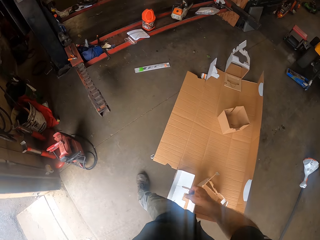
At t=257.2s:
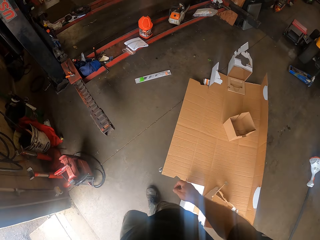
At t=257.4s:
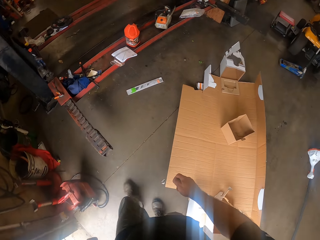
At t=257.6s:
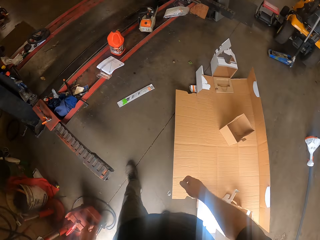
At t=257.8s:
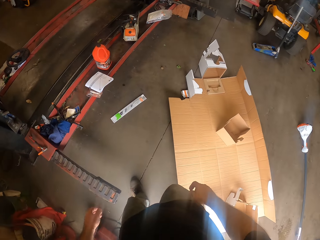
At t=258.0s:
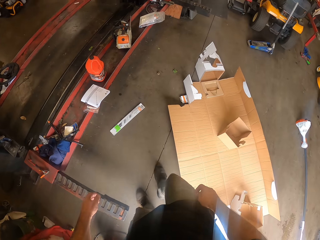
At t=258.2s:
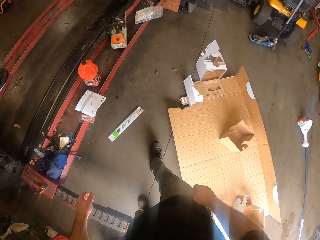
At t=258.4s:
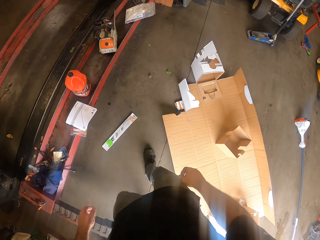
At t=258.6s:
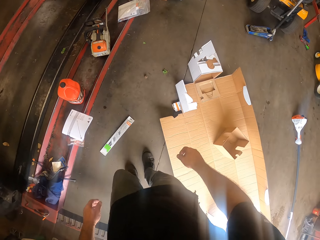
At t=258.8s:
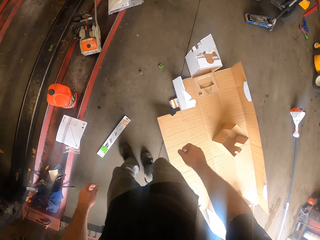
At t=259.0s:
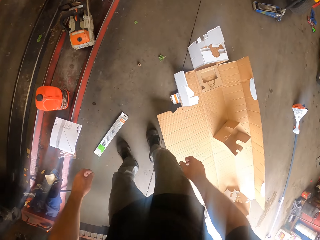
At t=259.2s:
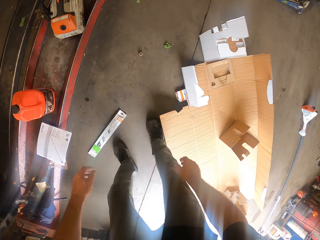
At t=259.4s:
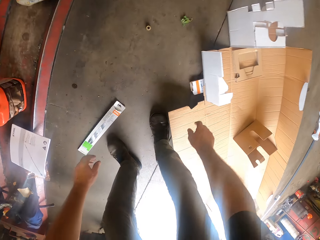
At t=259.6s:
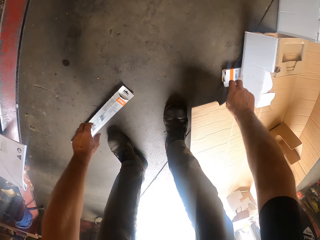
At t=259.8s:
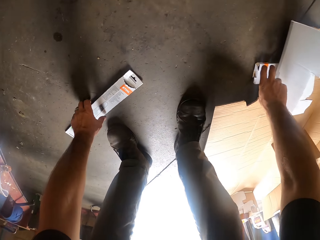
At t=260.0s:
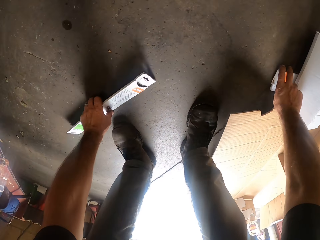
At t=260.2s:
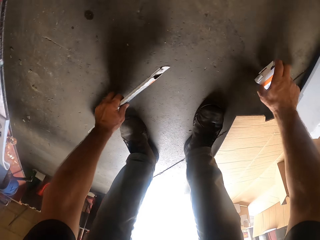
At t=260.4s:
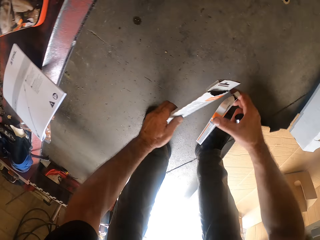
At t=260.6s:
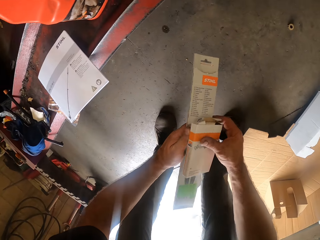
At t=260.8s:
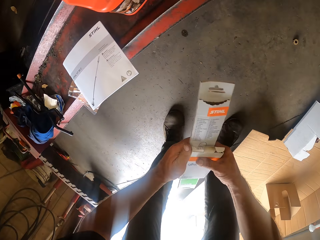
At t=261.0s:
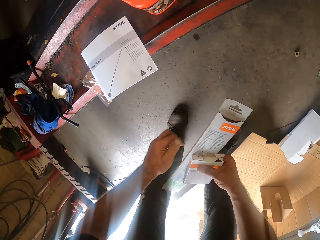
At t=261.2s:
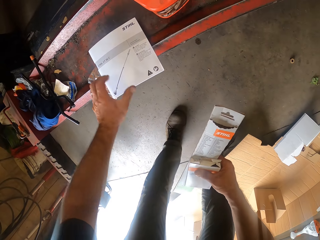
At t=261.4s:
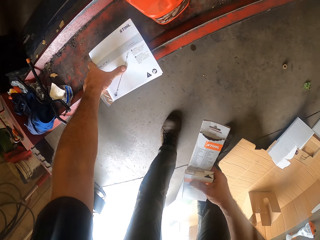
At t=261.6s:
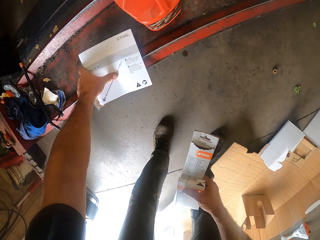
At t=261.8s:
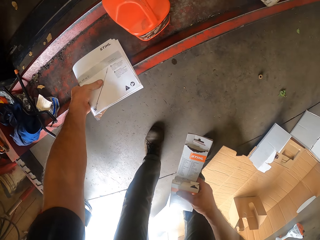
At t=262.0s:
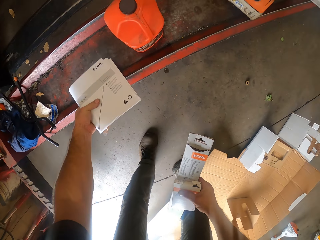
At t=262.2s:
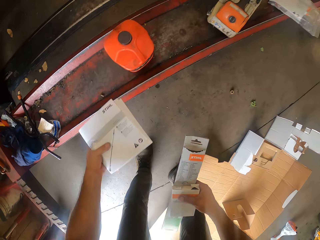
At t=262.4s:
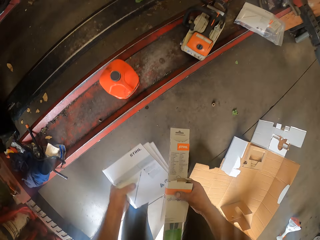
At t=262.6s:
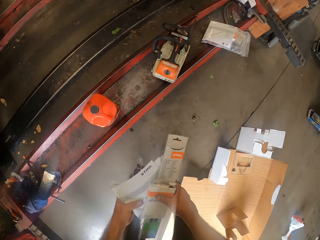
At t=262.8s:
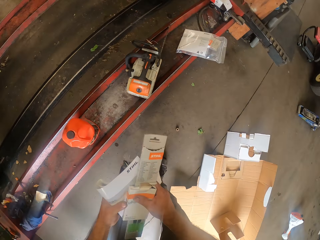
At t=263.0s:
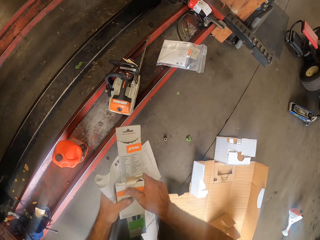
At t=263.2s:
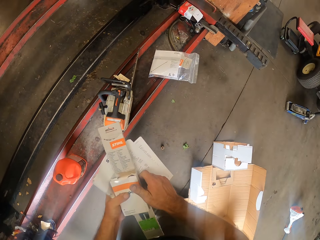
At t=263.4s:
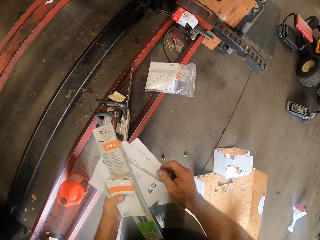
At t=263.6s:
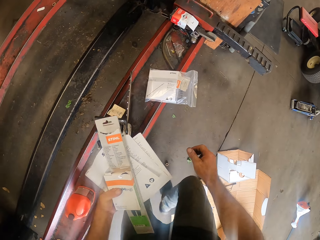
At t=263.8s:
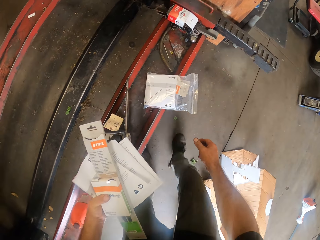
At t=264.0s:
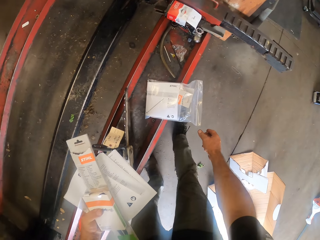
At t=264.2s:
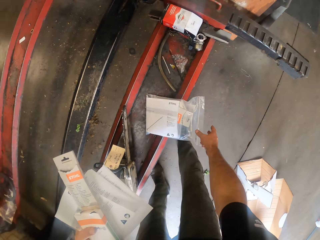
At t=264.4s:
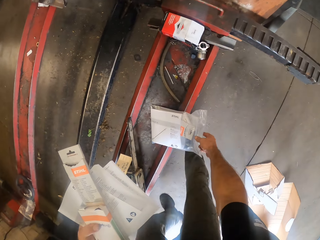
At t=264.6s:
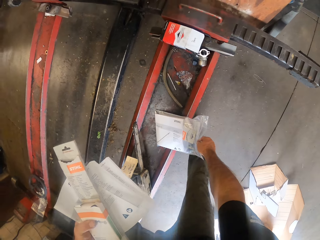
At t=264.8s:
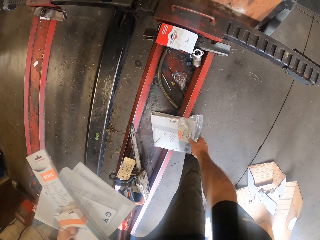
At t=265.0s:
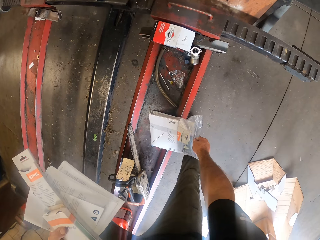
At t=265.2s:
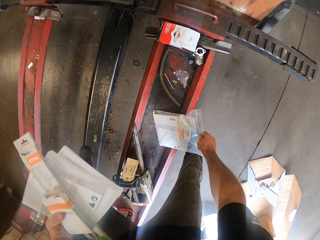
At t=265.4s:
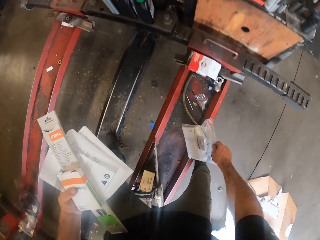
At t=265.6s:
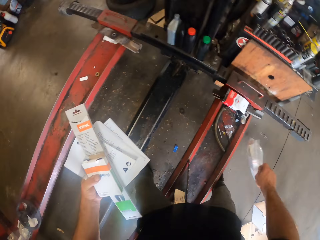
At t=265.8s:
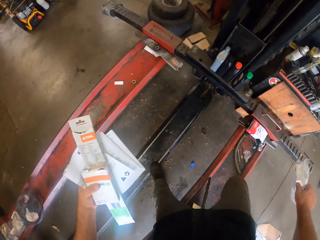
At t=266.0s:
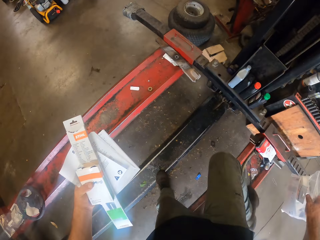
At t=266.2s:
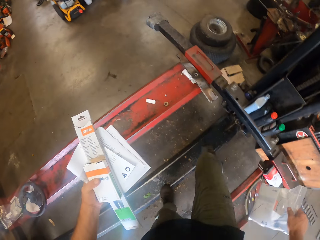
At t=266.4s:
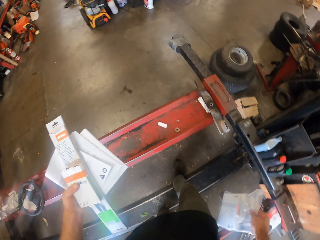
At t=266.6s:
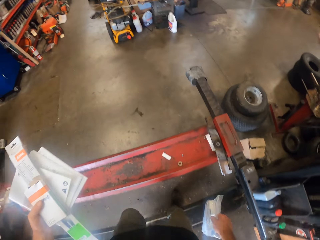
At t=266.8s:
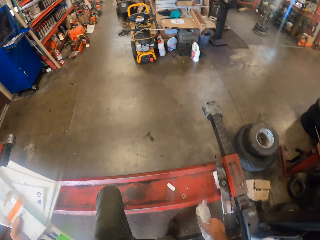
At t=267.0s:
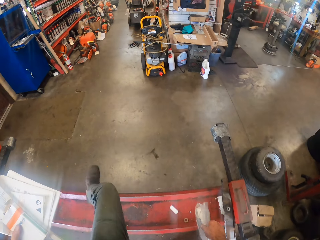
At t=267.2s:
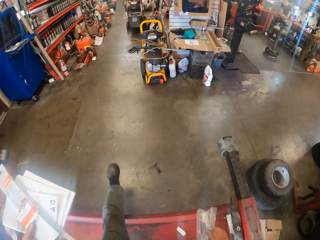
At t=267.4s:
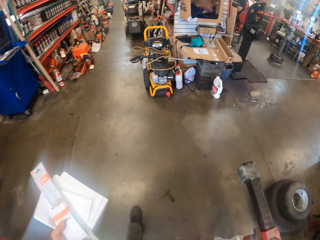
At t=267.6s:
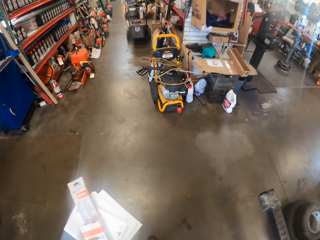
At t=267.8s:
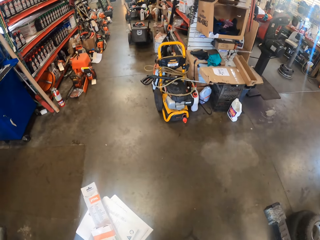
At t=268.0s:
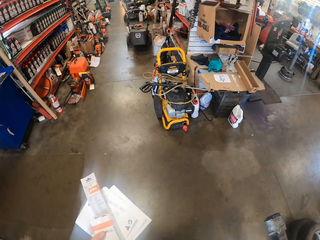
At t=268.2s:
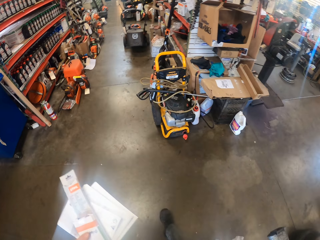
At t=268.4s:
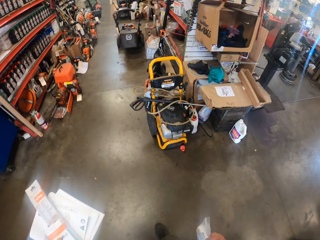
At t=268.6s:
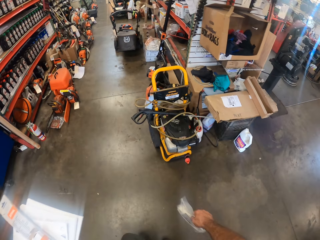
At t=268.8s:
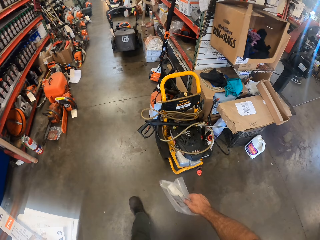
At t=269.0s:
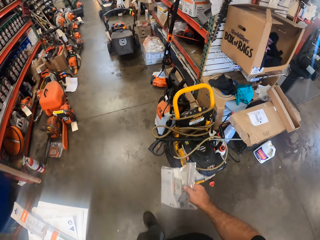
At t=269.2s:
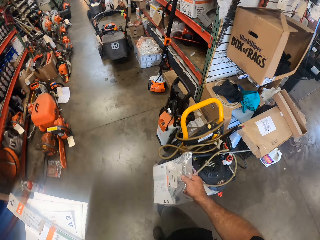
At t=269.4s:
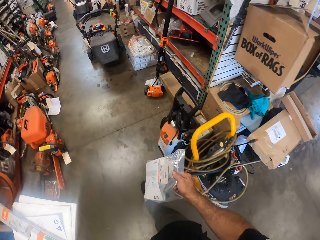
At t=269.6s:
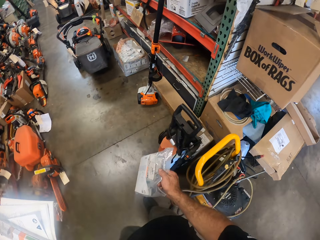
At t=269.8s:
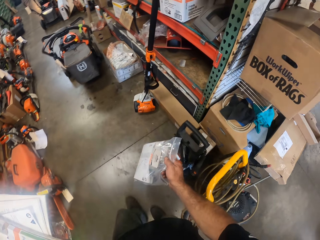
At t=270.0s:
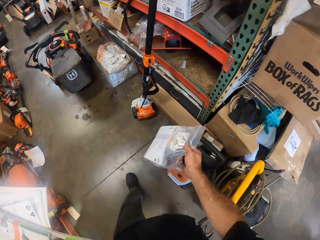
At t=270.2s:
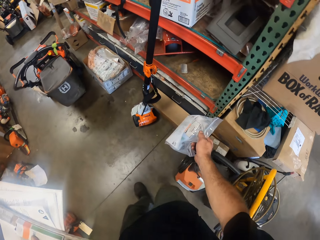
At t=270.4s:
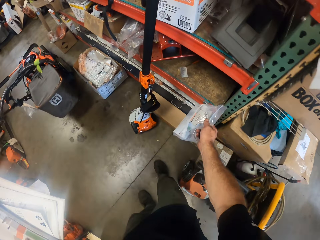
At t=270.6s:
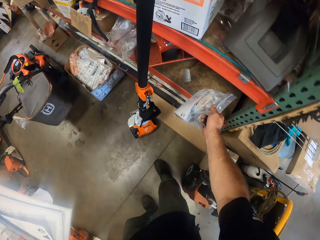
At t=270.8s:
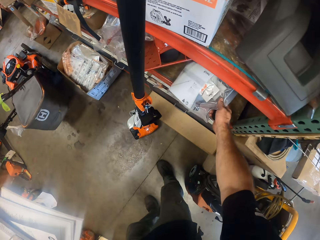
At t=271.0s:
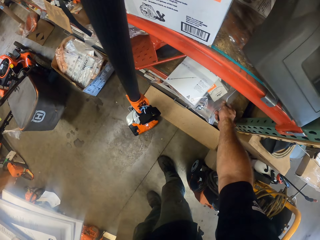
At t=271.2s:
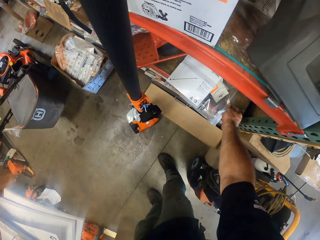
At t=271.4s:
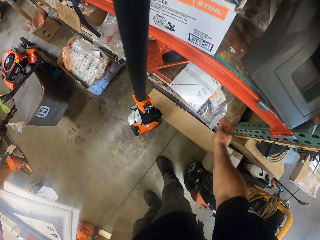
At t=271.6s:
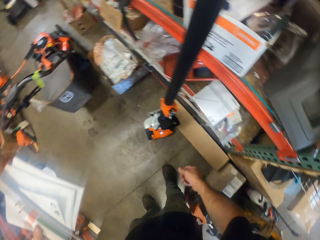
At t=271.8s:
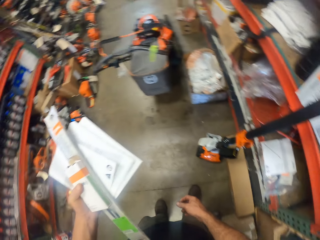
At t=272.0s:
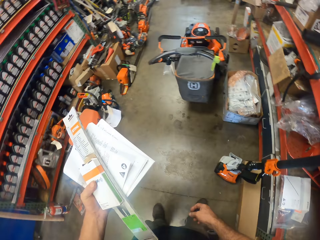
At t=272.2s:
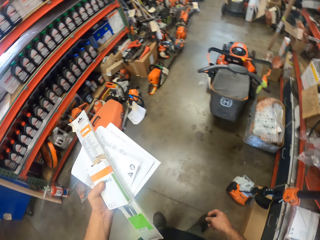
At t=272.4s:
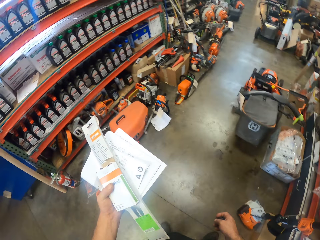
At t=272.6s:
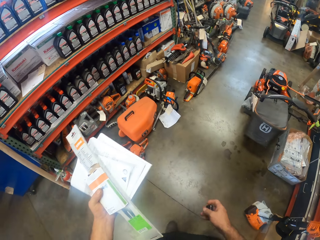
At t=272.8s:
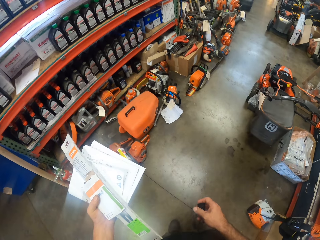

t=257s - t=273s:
The camera wearer picks up the packet of chain from the floor with his right hand. He picks up the packet of hedge trimmer from the floor with his left hand. He picks up the manual from the floor rail with his left hand. He passes the packets in his right hand to his left hand. He picks up a sachet from the floor rail with his right hand. He walks in the garage. He drops the sachet on a shelf with his right hand.

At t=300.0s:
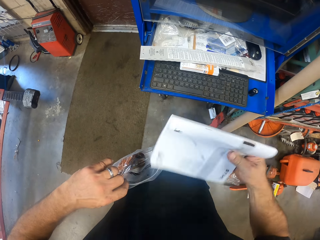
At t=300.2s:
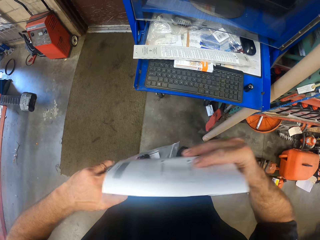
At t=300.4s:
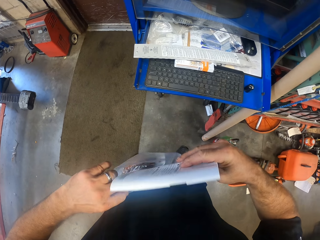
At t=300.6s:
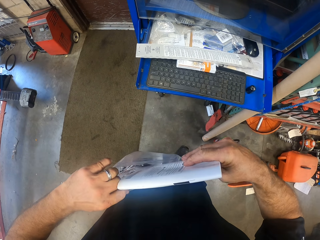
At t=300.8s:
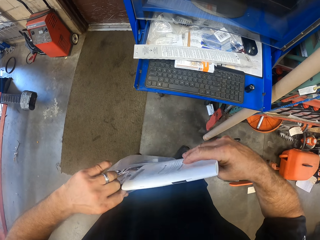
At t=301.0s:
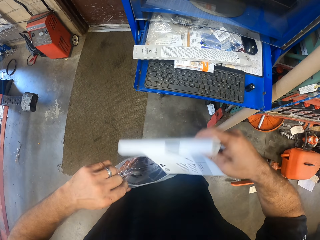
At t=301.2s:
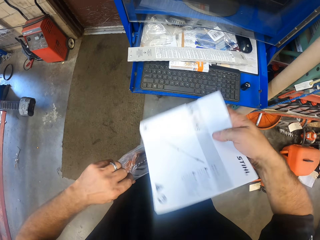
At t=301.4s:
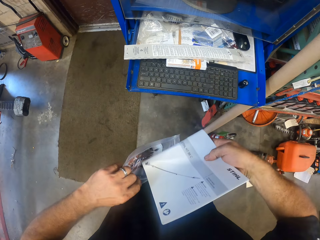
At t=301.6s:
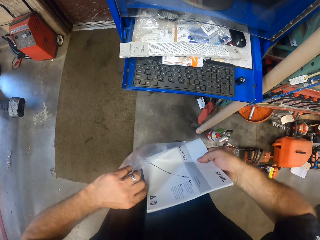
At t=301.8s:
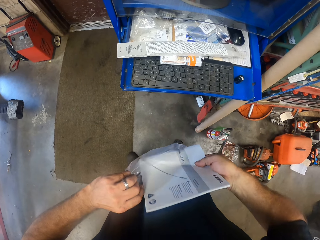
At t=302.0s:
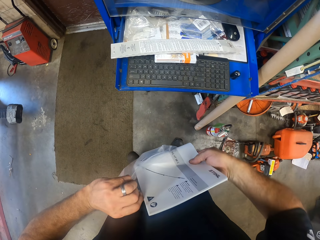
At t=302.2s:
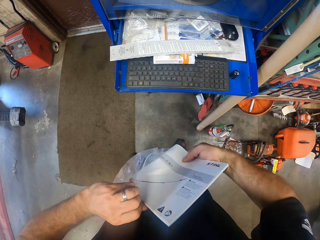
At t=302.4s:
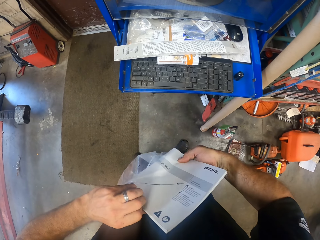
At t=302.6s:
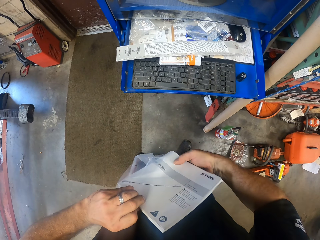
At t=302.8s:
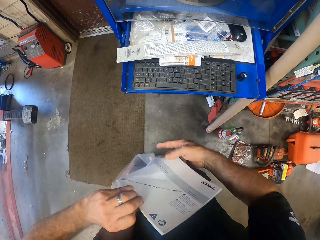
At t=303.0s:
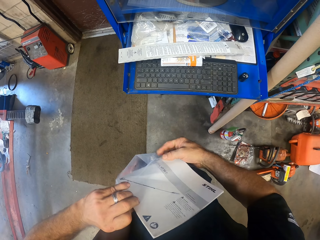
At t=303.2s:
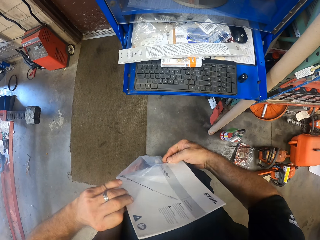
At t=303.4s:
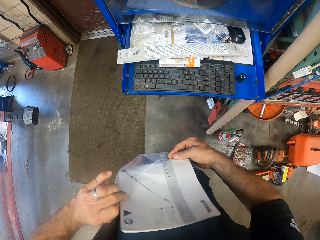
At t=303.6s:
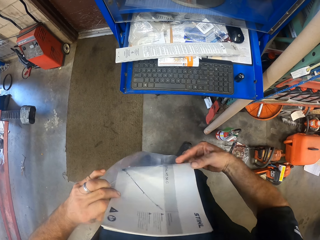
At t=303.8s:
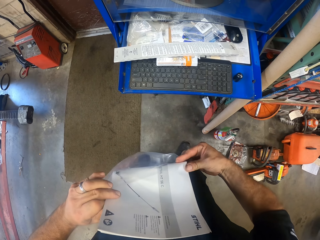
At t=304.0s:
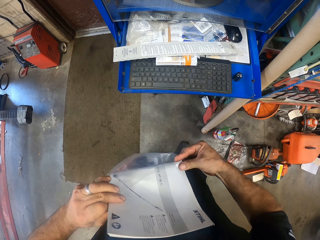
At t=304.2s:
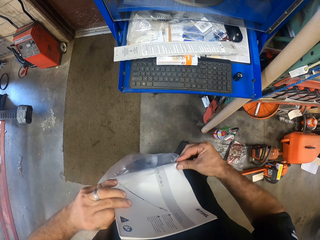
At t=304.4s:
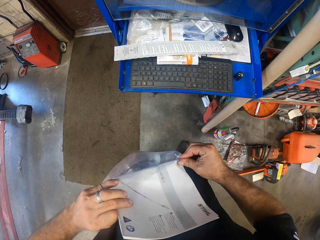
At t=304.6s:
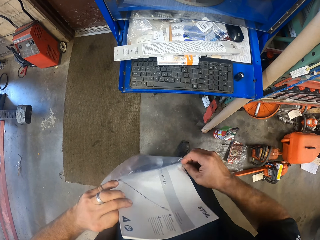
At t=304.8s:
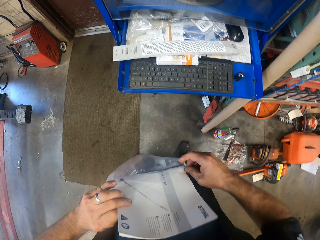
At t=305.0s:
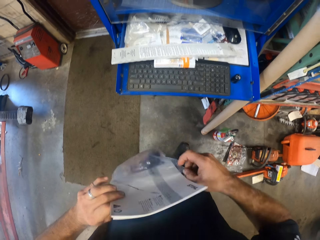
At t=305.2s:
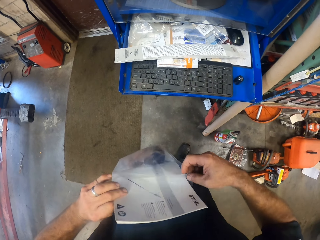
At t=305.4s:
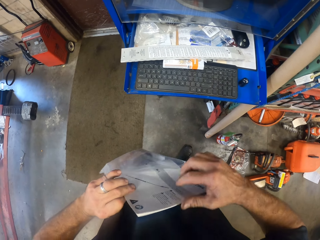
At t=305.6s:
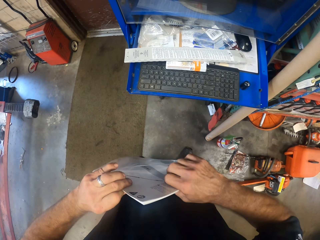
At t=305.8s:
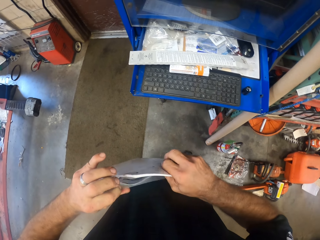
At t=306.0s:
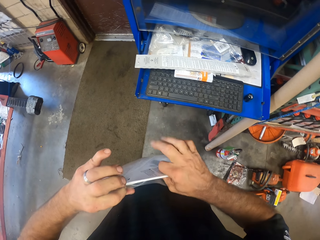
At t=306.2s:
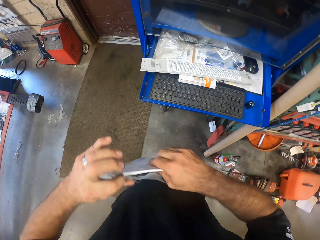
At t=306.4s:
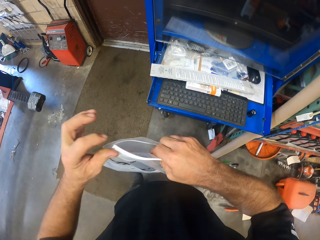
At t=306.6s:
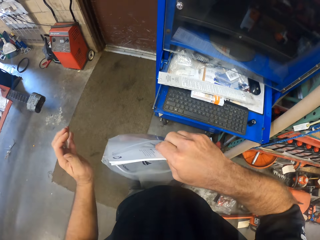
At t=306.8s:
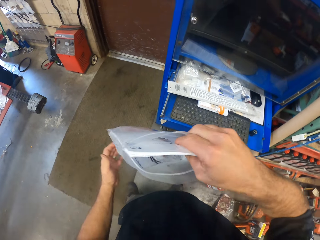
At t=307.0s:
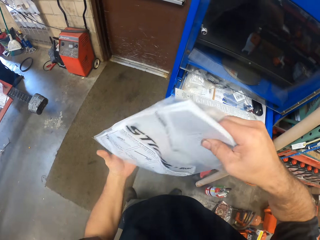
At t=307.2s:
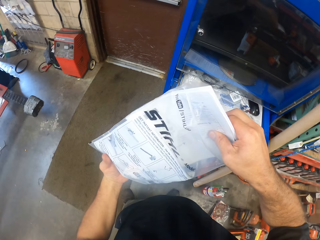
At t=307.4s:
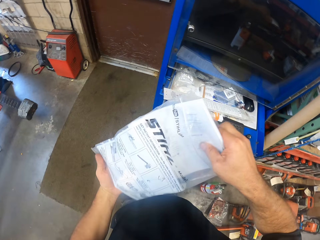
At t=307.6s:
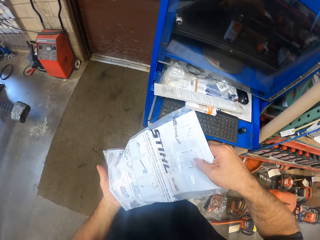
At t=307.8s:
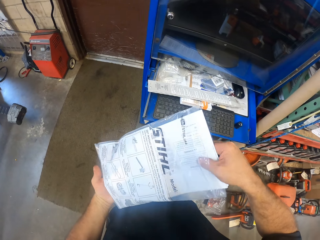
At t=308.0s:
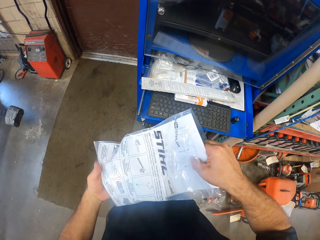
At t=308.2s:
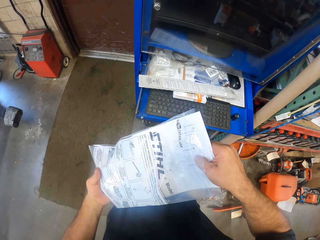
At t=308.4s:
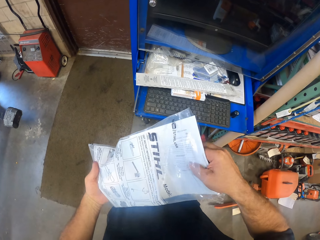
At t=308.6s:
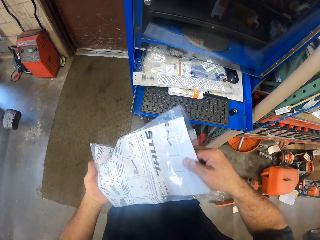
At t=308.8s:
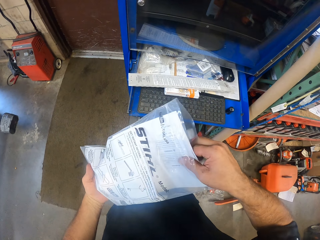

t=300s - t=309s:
The camera wearer inserts the manual into the sealed sachet with his right hand.
